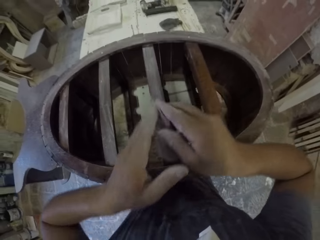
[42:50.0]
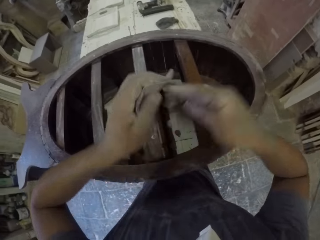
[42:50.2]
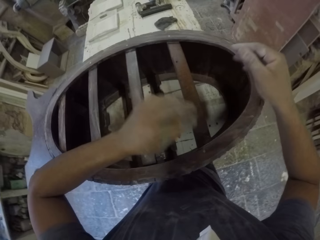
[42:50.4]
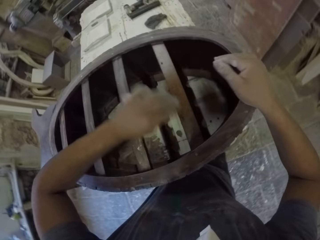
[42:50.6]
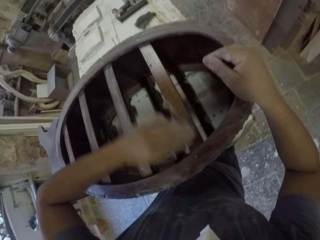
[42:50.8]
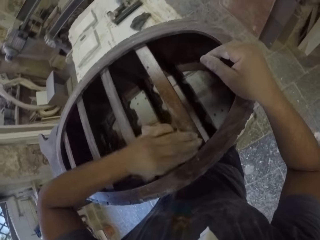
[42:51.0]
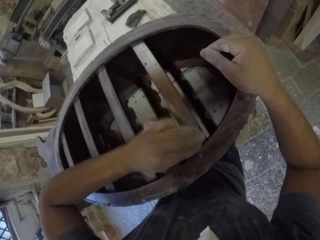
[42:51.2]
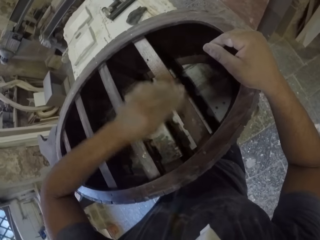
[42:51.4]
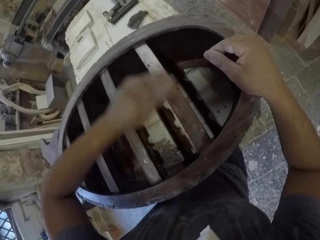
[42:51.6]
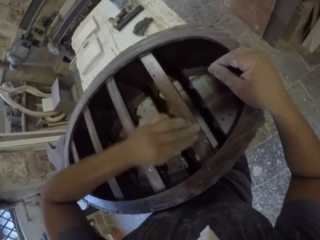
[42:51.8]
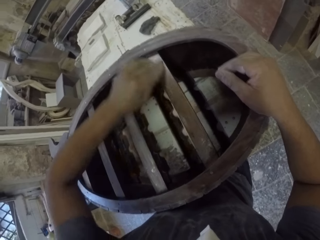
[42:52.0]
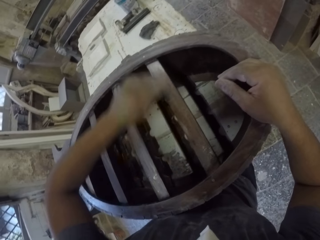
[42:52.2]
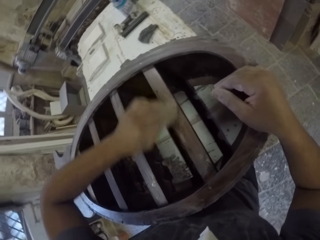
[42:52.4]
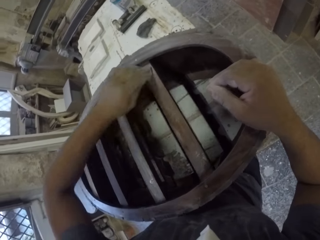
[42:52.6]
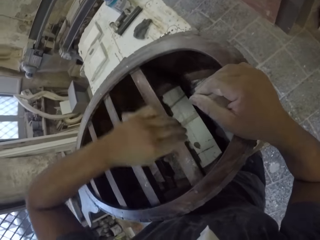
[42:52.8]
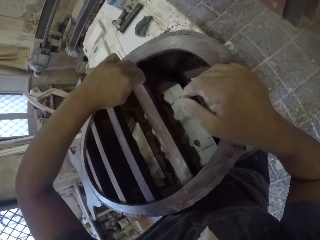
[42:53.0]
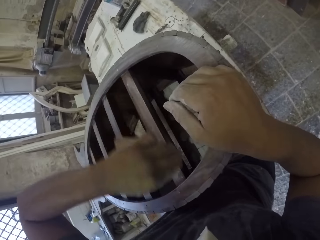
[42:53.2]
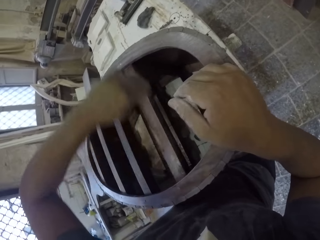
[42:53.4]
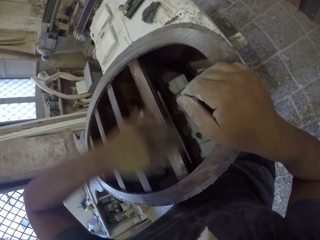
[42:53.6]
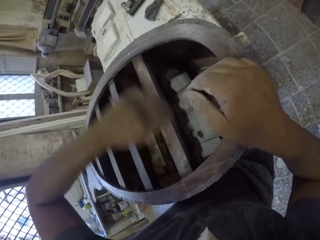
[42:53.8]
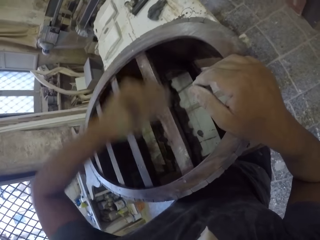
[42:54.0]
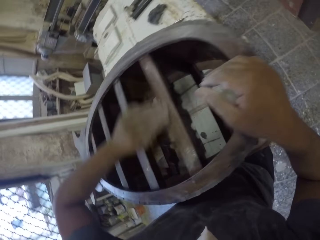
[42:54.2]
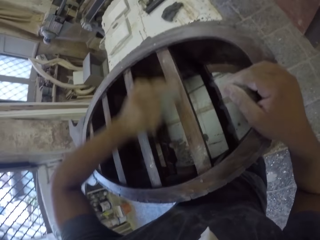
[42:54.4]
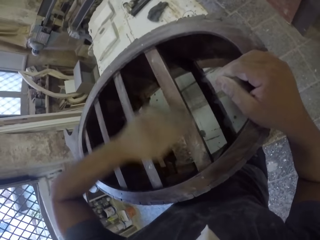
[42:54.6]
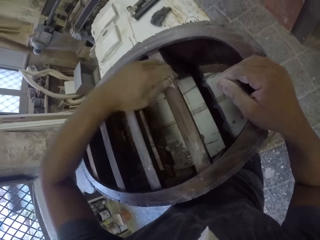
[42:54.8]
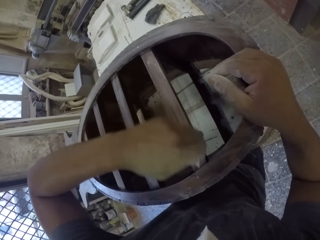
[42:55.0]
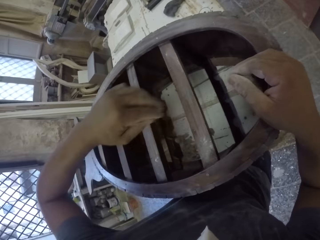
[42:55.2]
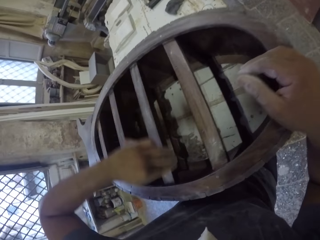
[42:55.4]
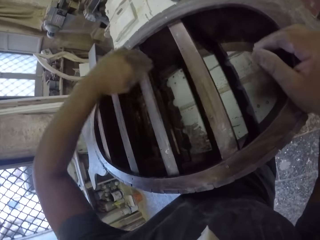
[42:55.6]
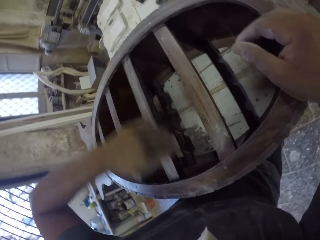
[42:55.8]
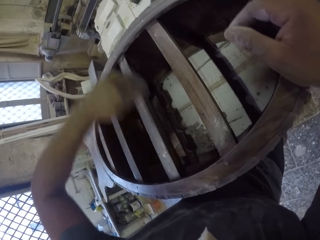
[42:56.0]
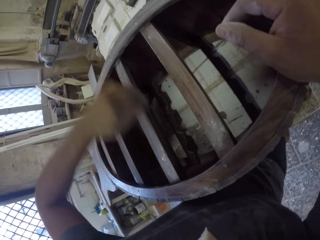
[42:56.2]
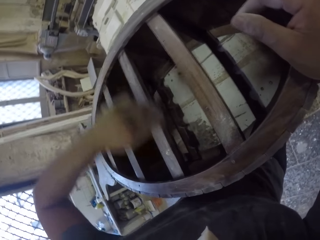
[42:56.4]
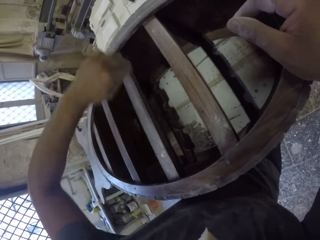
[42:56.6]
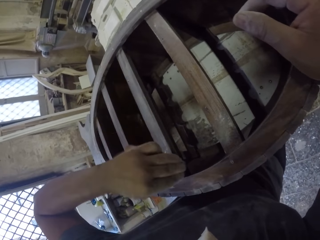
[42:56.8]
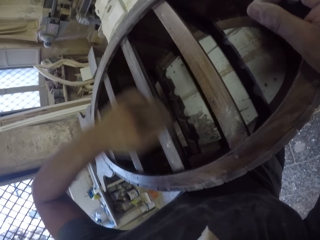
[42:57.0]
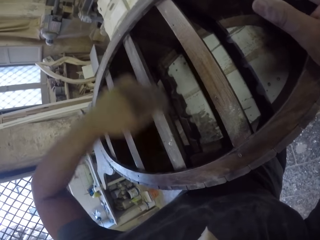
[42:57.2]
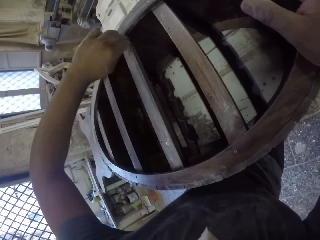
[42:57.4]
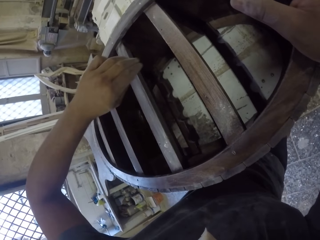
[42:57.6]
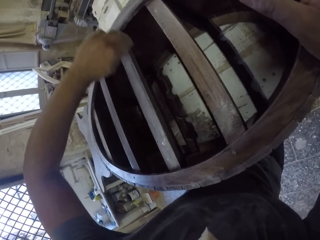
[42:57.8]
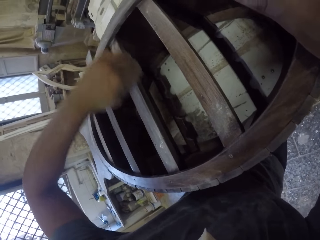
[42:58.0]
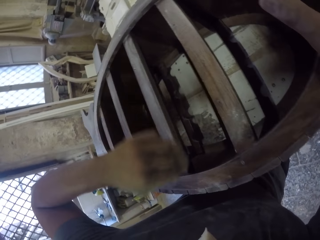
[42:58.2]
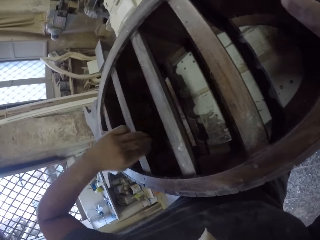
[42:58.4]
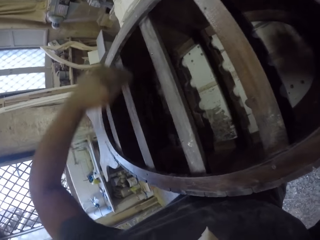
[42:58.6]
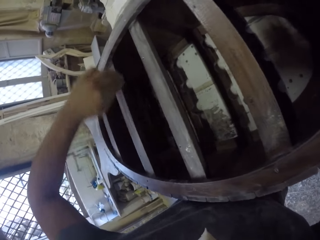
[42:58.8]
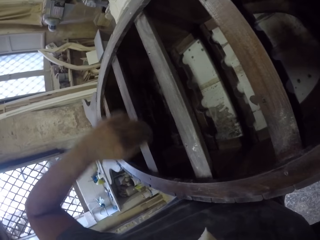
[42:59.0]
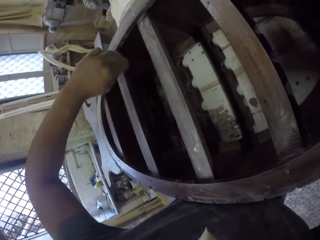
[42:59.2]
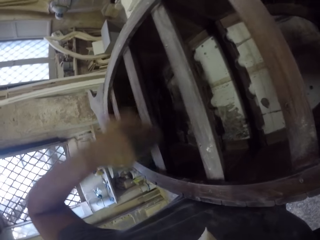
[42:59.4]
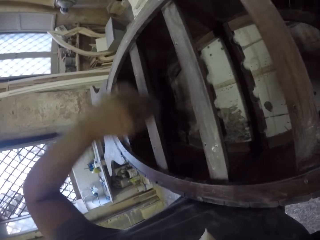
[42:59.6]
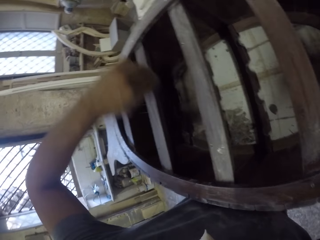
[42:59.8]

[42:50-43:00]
The camera wearer holds a sandpaper with the left hand. They smoothen a wooden stand with the sandpaper in the room. They hold the wooden stand with the right hand. They smoothen the wooden stand with the sandpaper in the room.

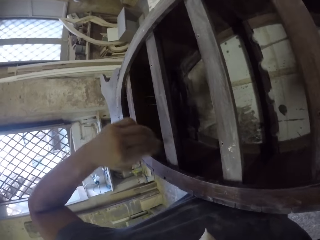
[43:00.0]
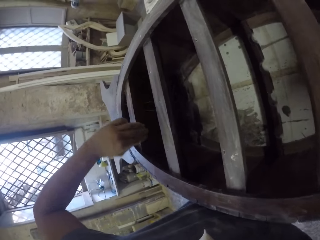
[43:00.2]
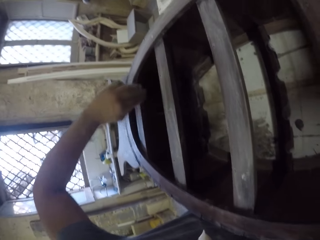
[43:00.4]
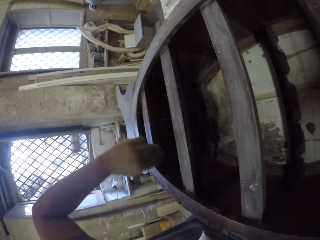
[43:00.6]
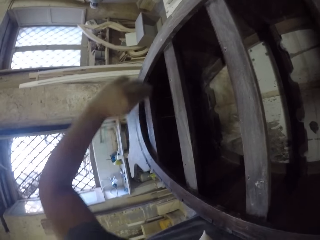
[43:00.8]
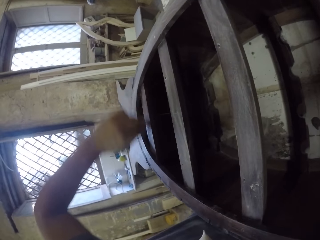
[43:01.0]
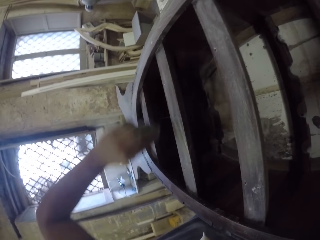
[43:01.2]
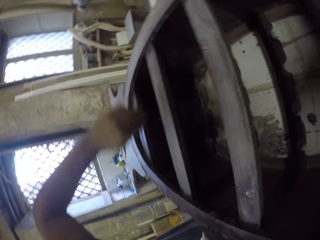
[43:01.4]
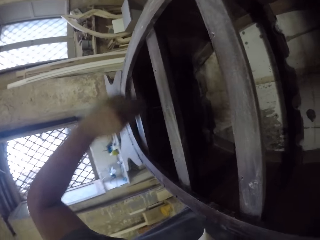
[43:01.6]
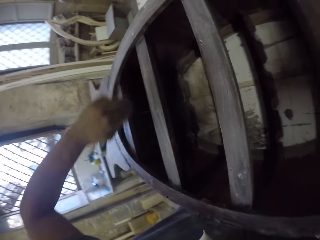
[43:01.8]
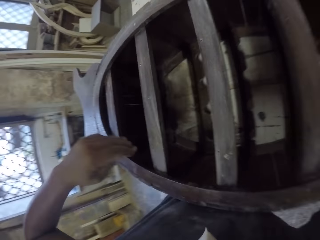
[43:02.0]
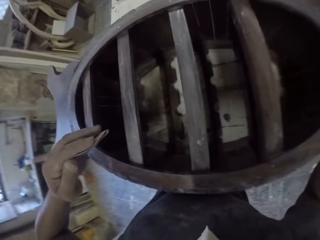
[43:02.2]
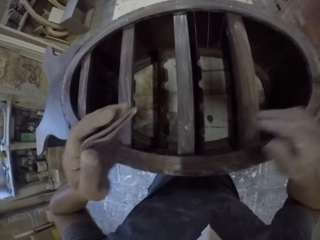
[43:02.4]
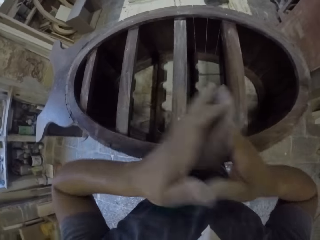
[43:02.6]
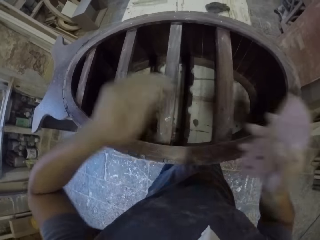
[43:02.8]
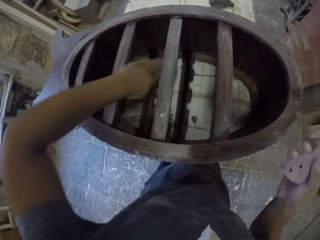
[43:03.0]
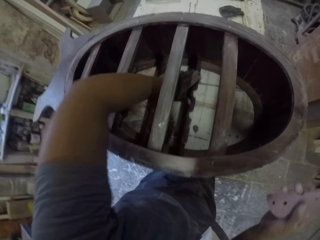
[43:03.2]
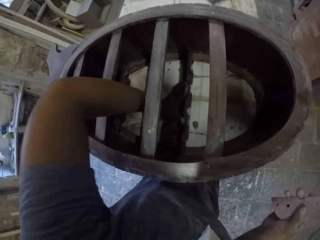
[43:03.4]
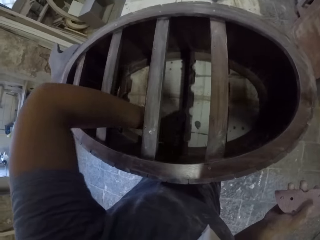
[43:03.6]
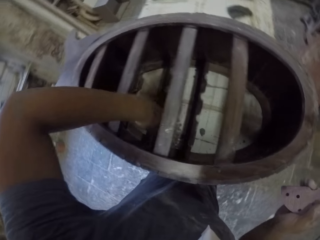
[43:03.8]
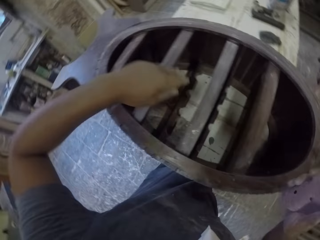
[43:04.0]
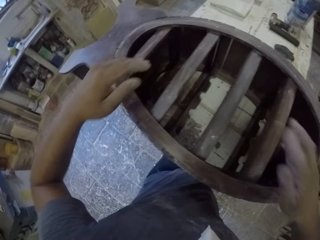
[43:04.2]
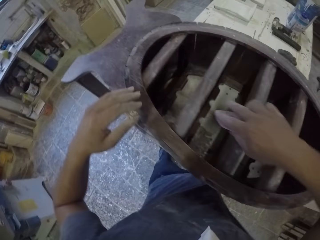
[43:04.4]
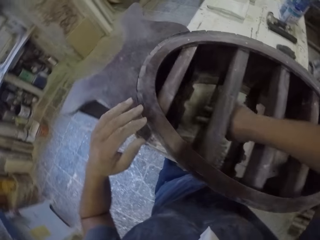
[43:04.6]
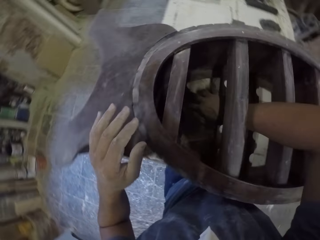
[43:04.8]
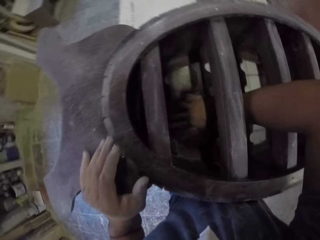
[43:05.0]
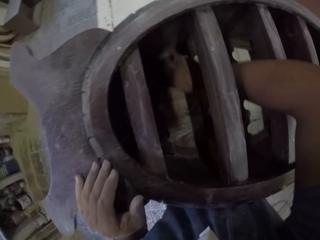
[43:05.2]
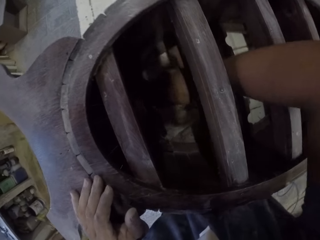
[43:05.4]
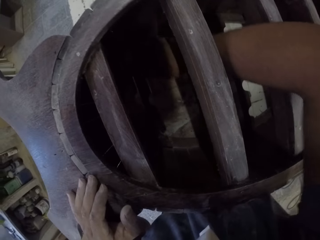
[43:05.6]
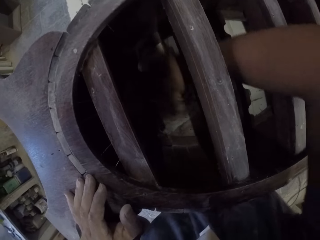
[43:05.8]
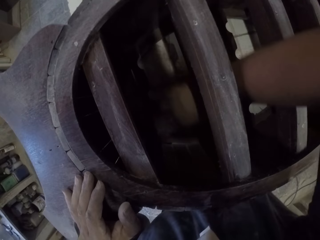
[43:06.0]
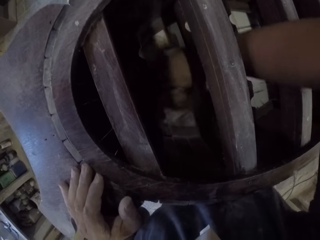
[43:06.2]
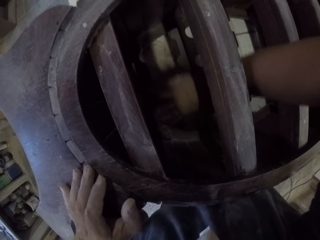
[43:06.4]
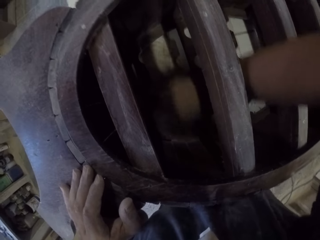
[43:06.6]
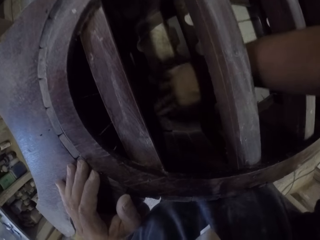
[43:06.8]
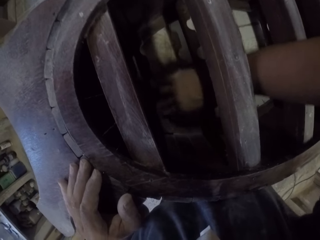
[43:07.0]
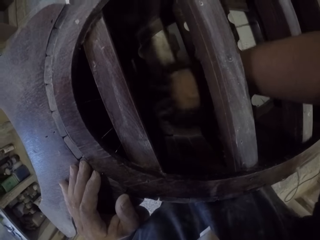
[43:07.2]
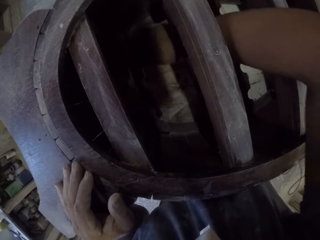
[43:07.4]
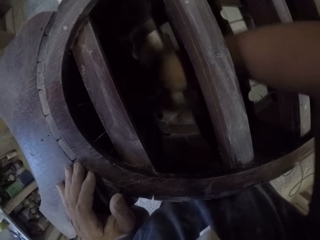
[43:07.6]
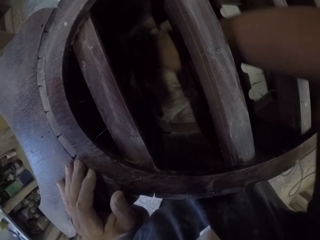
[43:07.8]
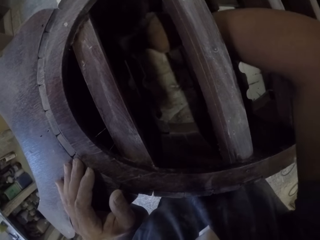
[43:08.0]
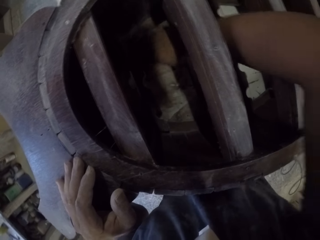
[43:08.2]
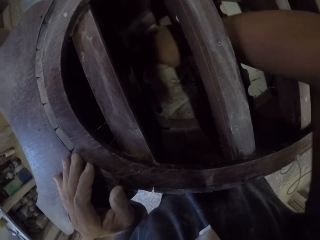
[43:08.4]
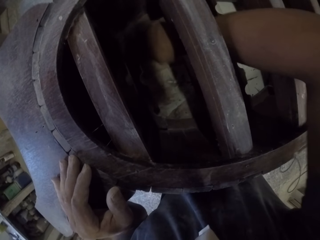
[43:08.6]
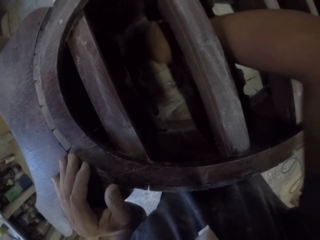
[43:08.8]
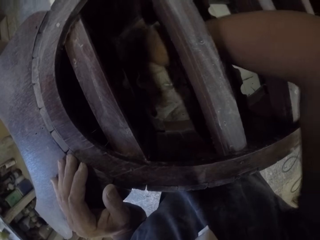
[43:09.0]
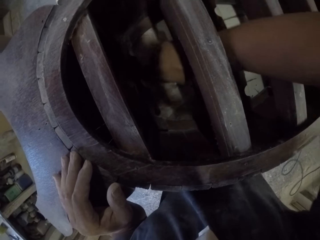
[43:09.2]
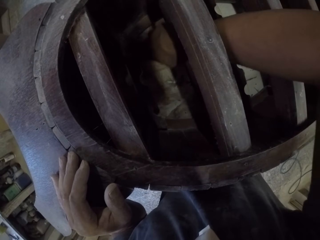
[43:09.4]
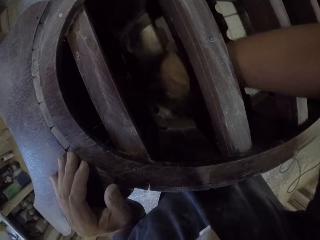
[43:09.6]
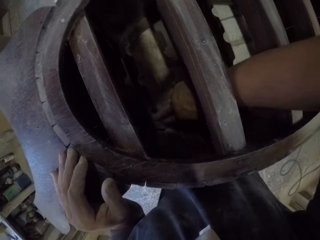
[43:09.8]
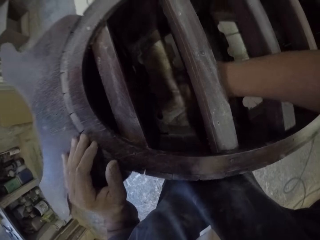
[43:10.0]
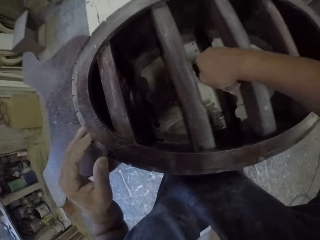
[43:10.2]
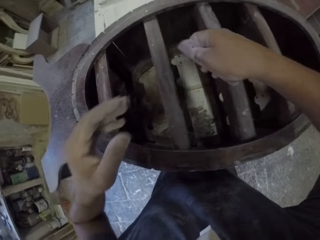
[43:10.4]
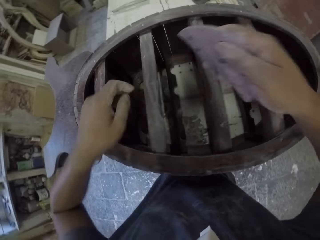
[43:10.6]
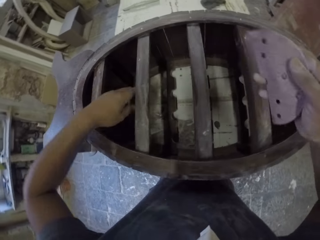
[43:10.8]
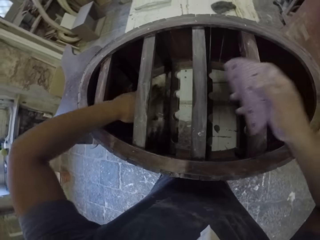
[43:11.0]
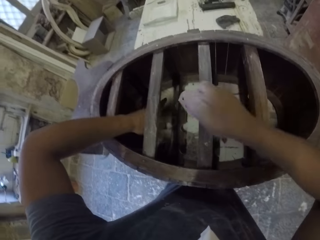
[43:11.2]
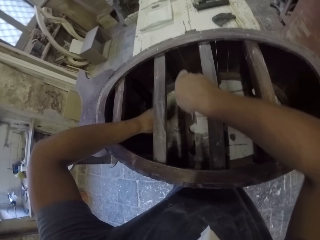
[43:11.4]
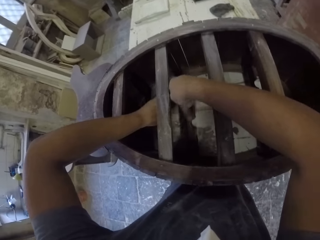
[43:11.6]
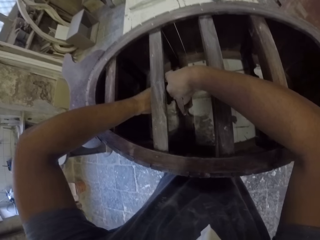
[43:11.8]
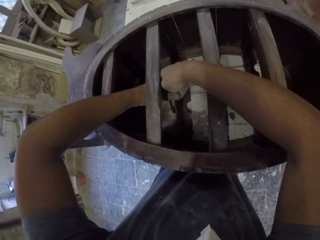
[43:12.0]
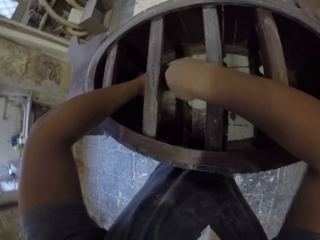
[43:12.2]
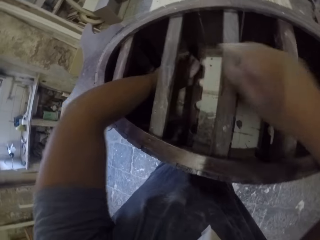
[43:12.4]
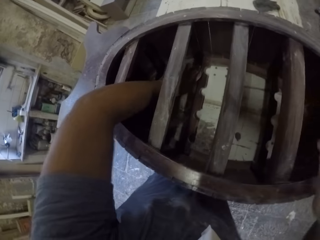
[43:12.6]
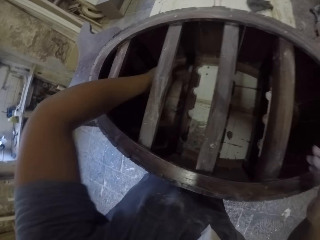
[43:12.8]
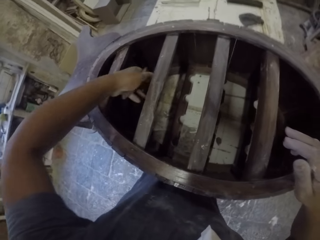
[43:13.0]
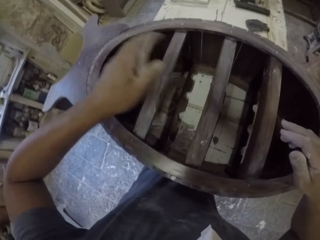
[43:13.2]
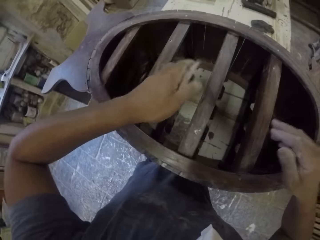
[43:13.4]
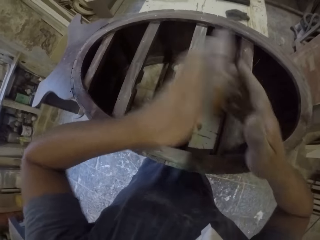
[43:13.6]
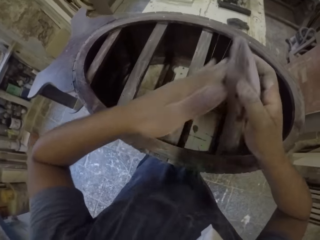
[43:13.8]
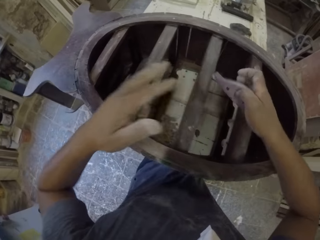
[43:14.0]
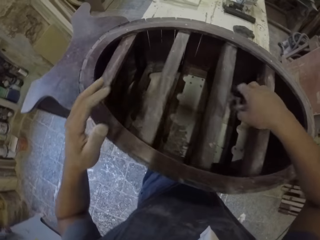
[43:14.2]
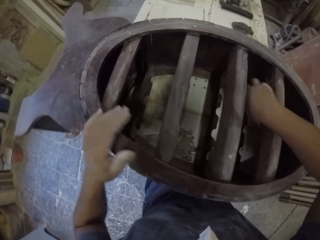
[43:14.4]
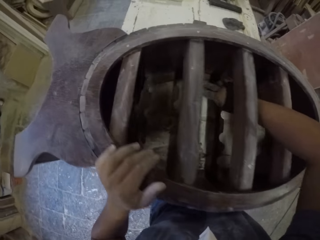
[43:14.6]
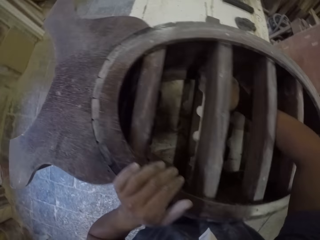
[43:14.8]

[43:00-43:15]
The camera wearer holds a sandpaper with the right hand. They wipe a wooden stand with the left hand. They touch the furniture. They smoothen the wooden stand with the sandpaper in the room. They touch the furniture. They hold the sandpaper with the left hand. They scrub the furniture with the sandpaper. They hold the sandpaper with the right hand.
